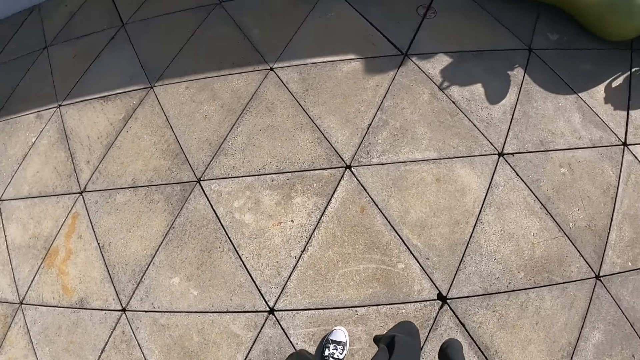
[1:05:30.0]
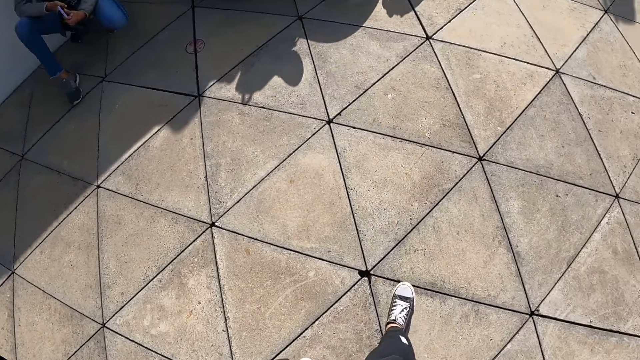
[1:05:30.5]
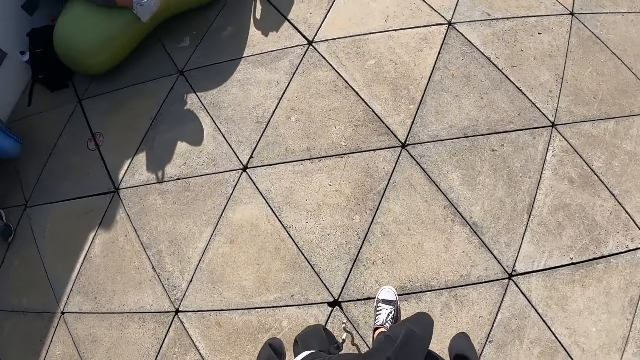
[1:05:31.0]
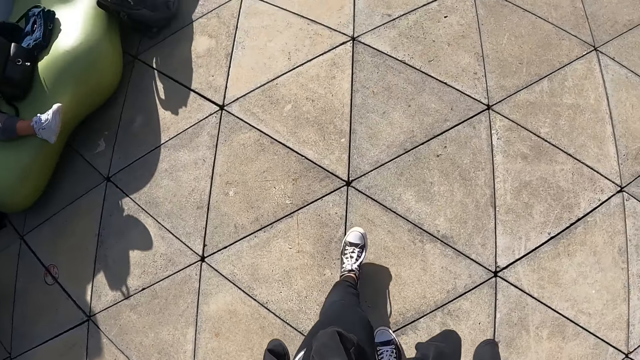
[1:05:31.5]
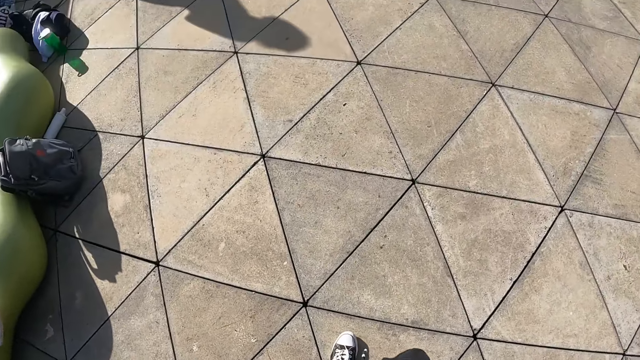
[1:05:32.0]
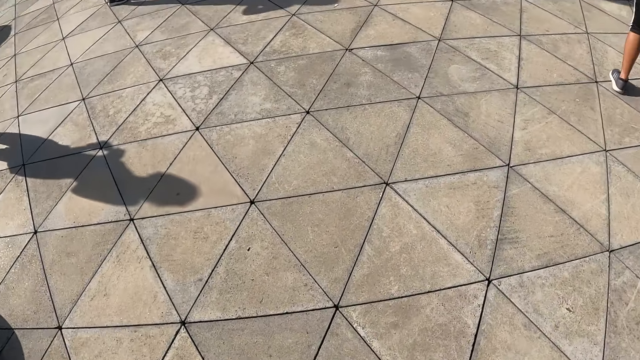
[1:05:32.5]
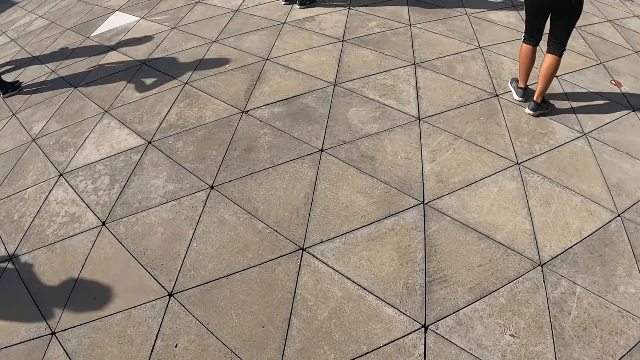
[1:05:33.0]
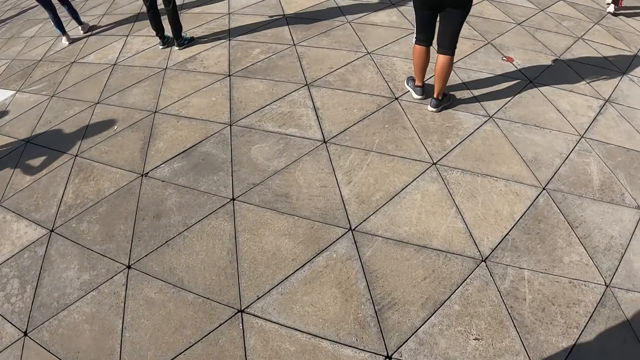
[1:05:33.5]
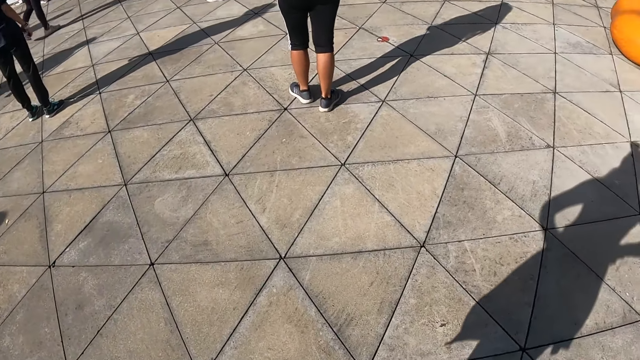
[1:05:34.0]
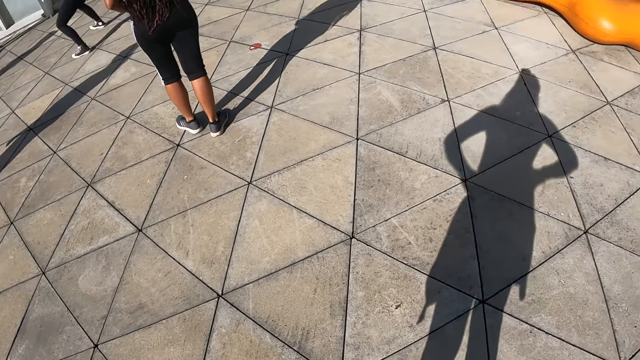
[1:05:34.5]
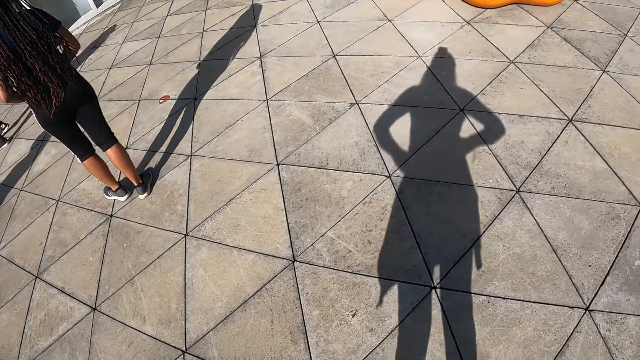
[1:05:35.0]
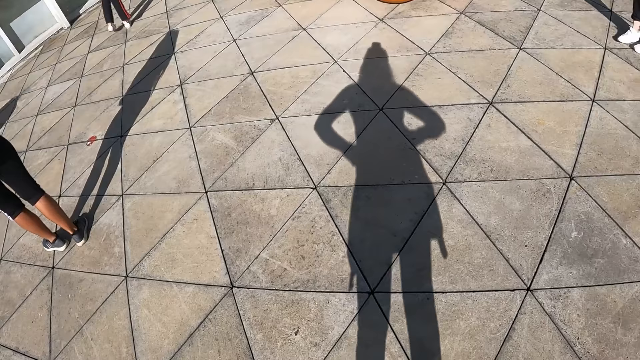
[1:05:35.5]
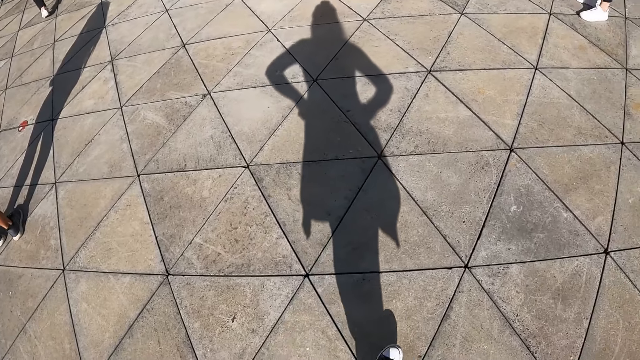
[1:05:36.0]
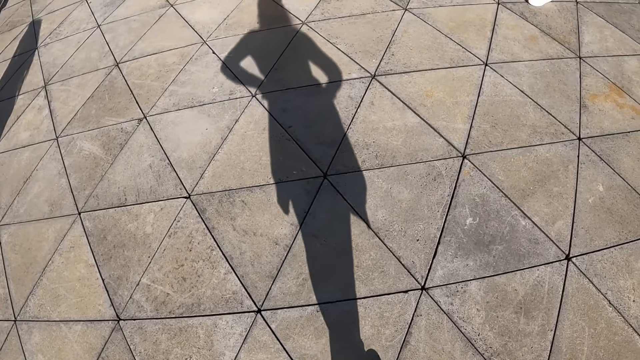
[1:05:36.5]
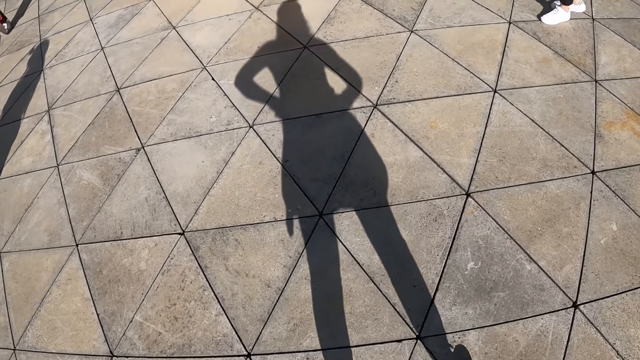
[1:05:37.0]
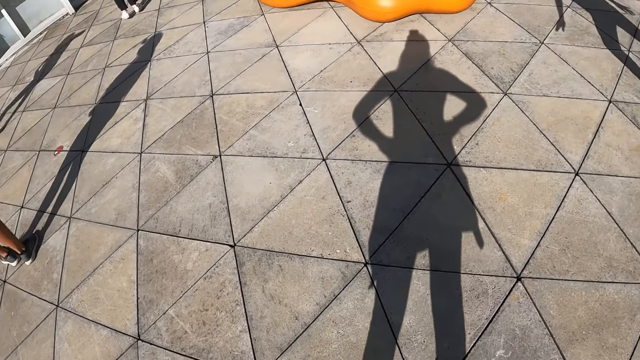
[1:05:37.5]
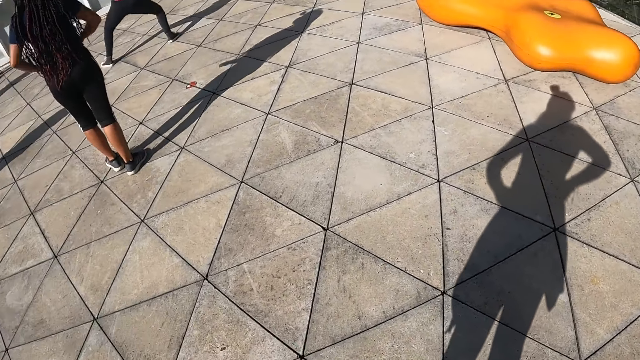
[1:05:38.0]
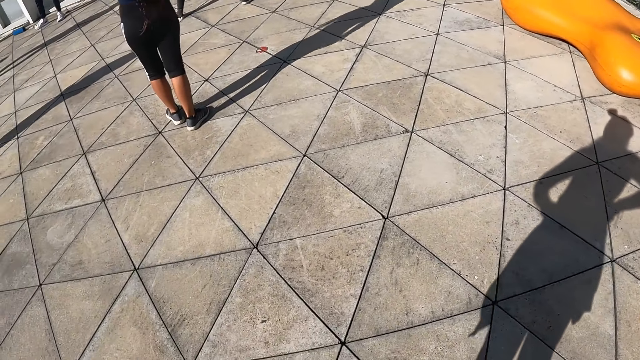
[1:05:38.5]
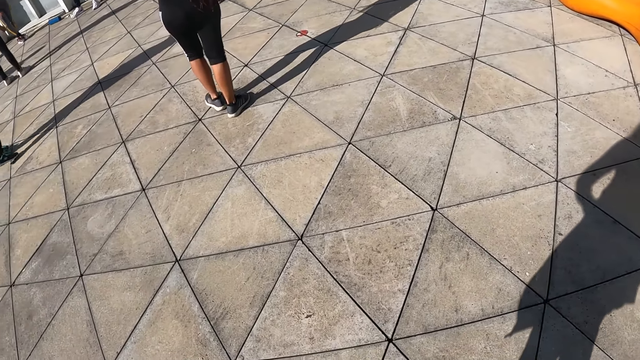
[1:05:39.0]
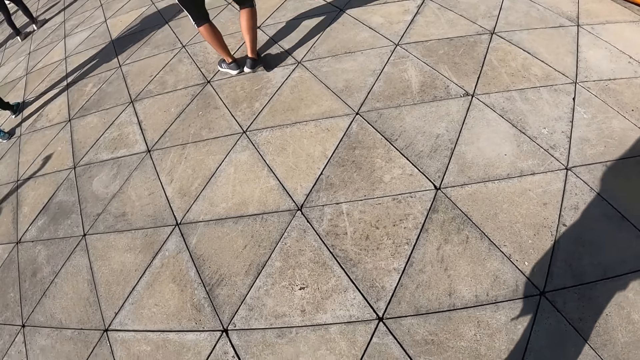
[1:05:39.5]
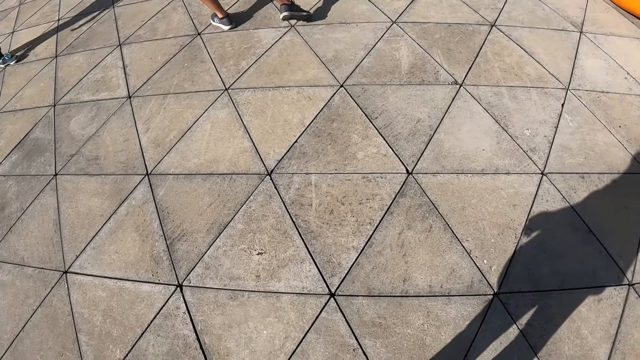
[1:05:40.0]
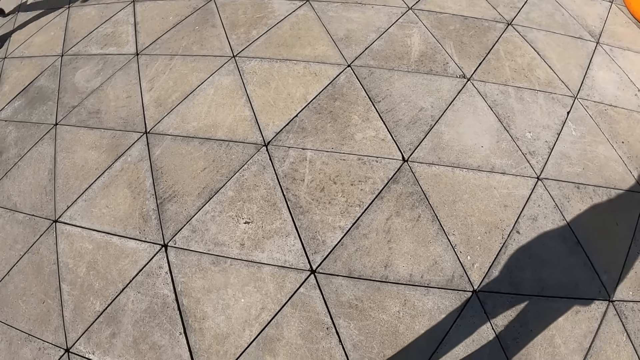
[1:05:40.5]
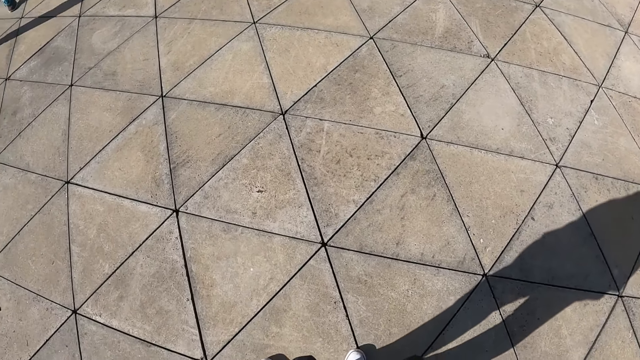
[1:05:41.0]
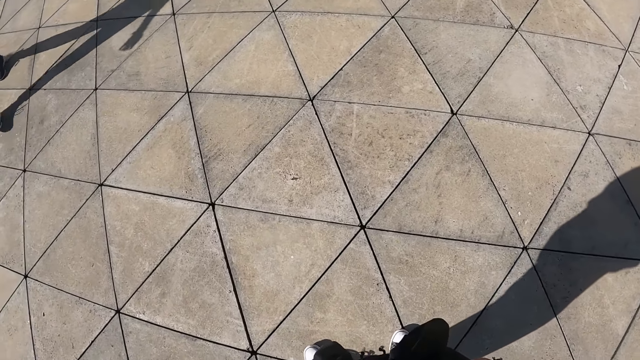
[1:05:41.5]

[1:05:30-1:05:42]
The camera wearer walks around. They look around the colleagues. They move a step.

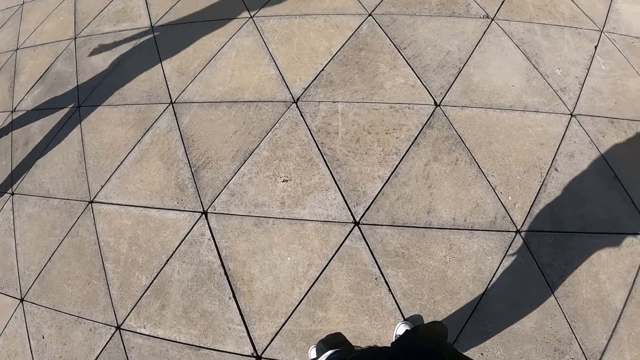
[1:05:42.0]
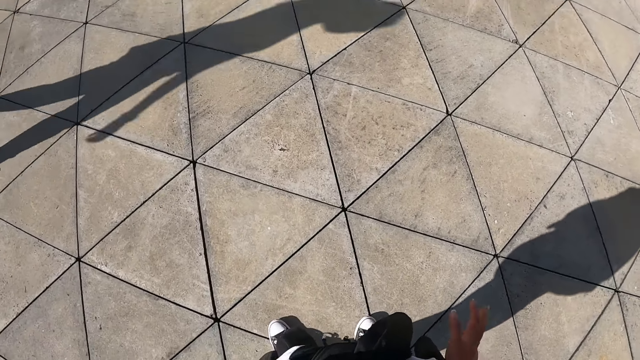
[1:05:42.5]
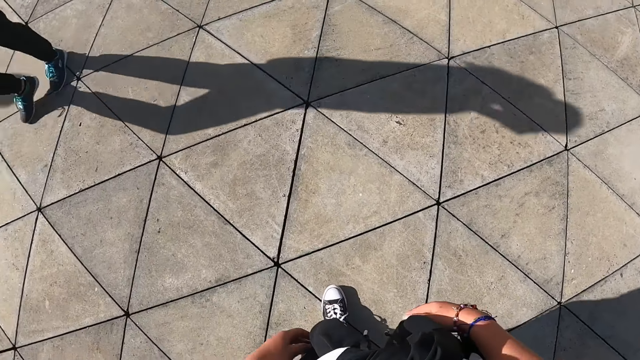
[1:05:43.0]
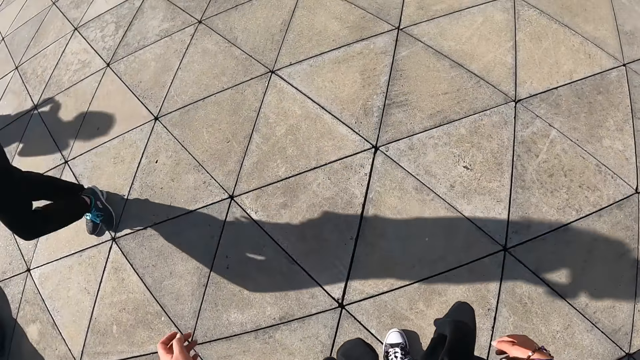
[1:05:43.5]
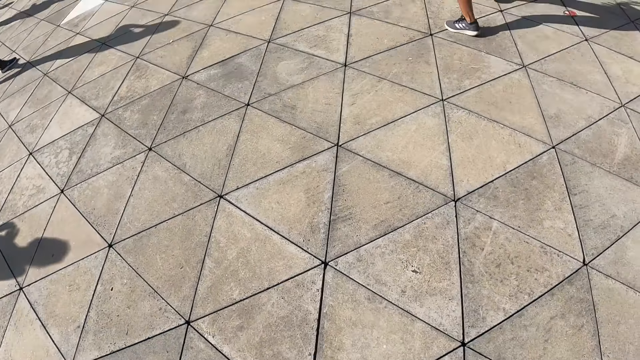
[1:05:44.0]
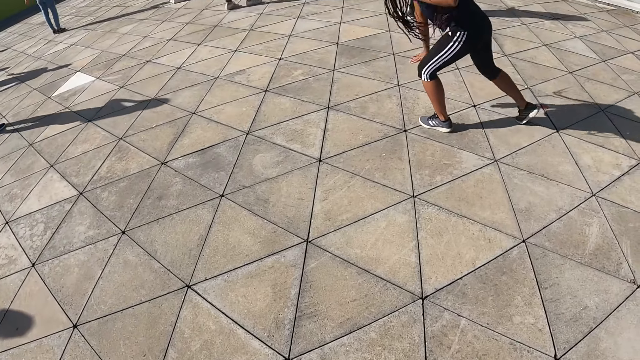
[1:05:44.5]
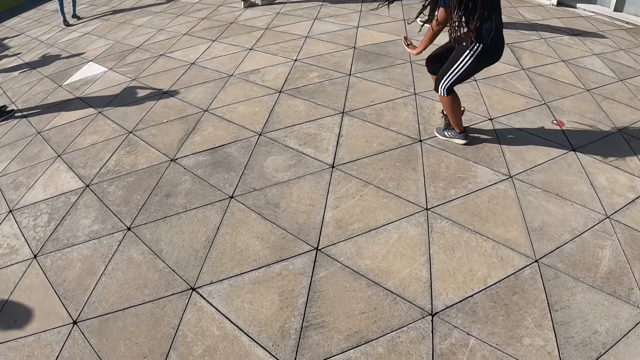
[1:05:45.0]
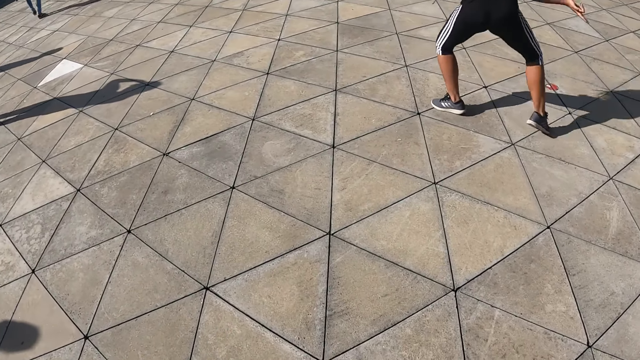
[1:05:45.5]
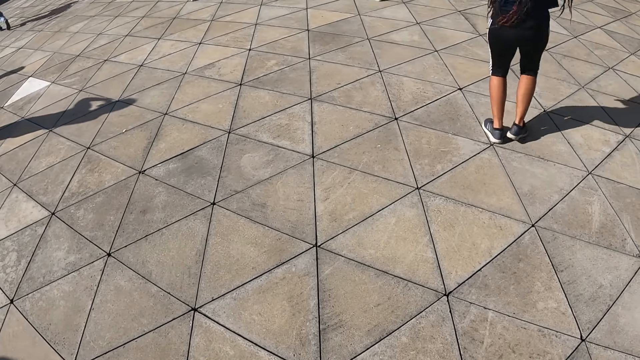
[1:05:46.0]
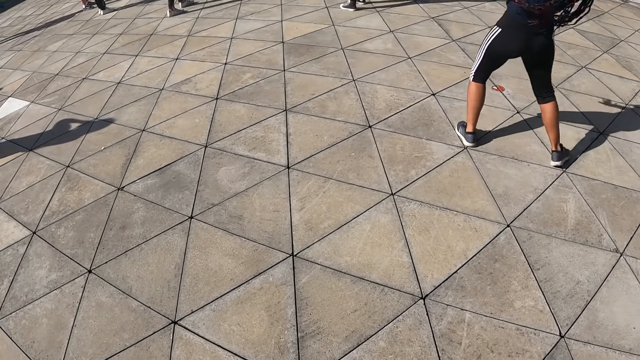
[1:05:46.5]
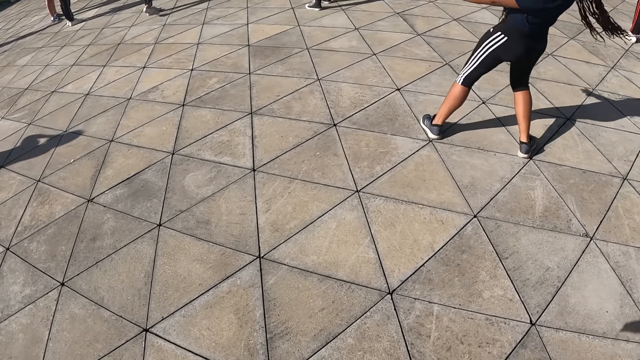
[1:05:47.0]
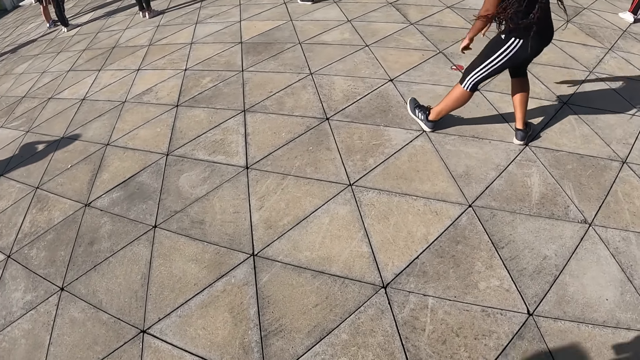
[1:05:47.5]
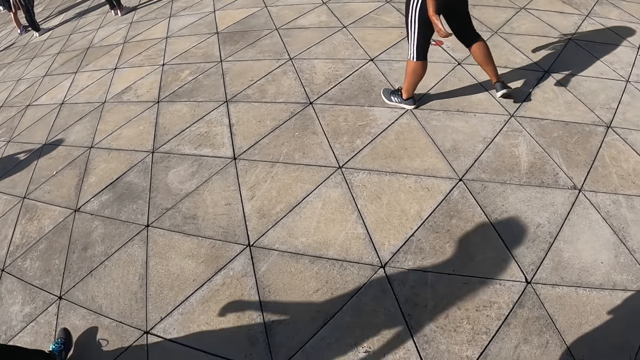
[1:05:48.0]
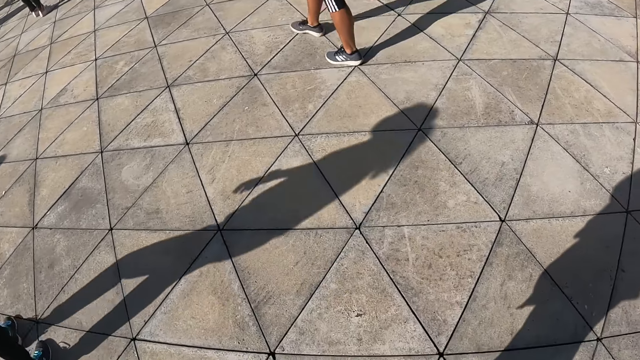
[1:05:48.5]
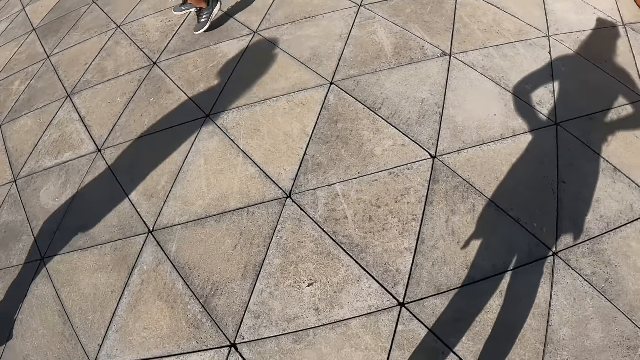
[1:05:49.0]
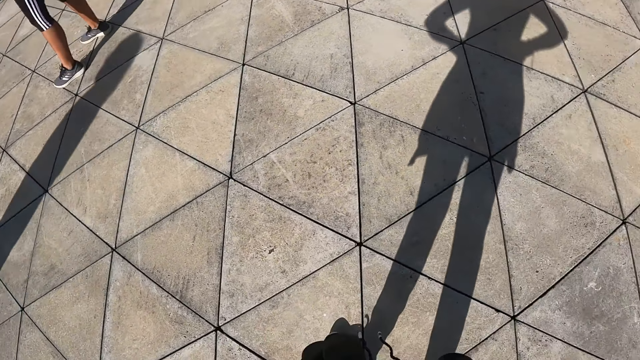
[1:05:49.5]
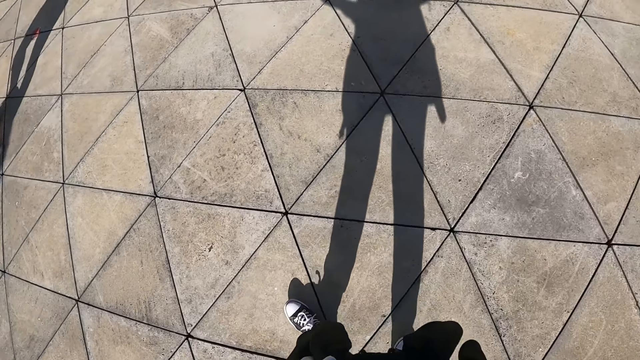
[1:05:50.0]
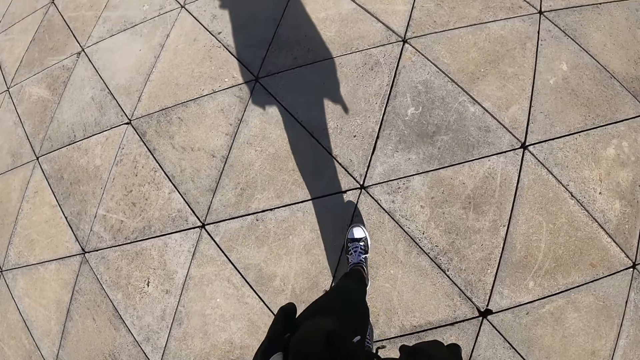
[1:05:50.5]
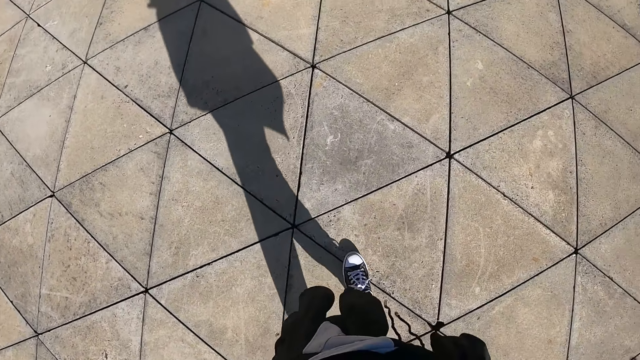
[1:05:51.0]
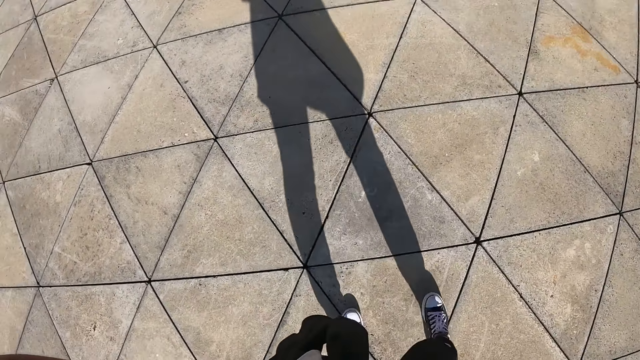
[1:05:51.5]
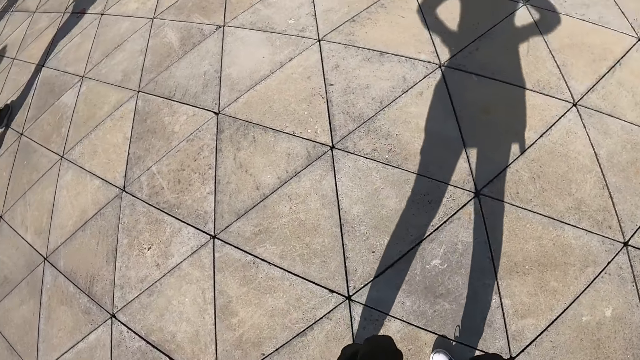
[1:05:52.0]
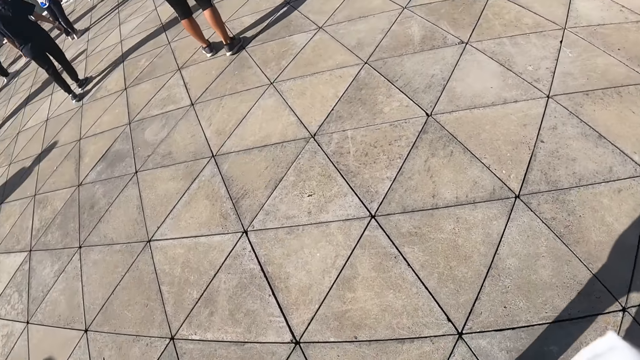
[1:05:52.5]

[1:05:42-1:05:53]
A woman exercises in front of the camera wearer. The camera wearer turns around.
